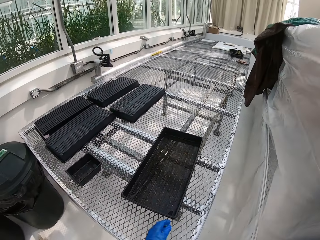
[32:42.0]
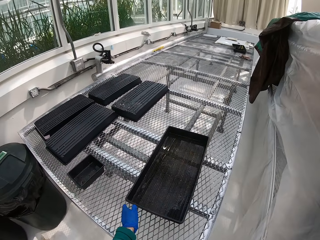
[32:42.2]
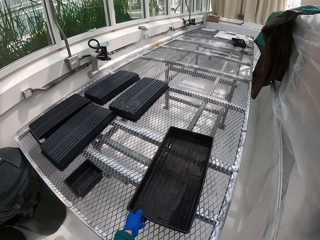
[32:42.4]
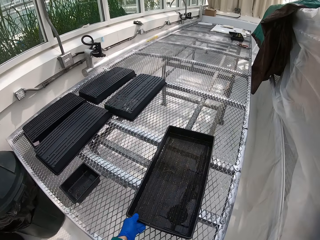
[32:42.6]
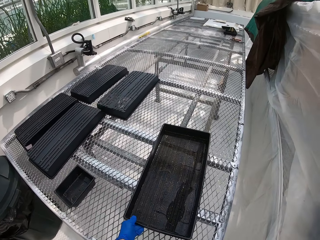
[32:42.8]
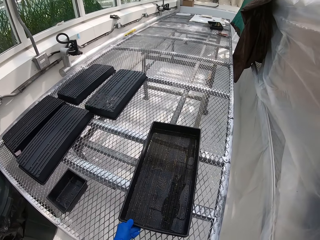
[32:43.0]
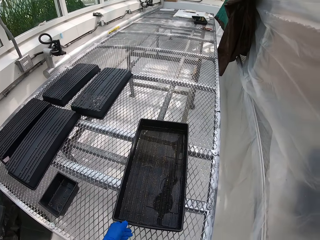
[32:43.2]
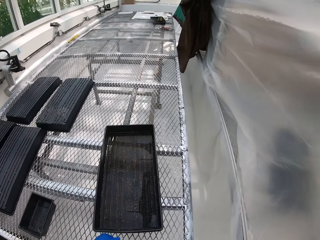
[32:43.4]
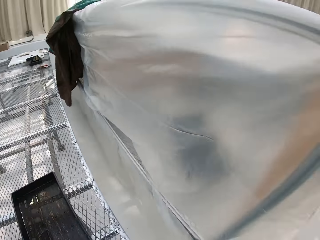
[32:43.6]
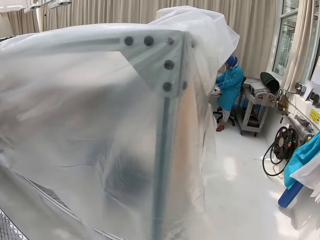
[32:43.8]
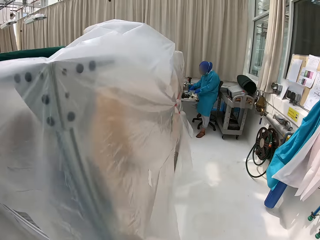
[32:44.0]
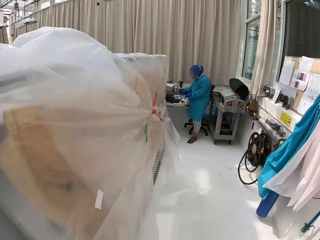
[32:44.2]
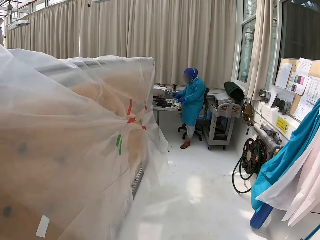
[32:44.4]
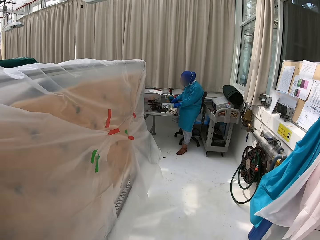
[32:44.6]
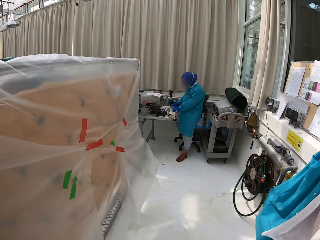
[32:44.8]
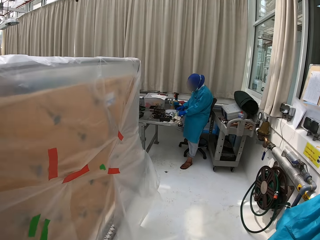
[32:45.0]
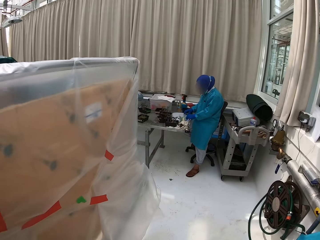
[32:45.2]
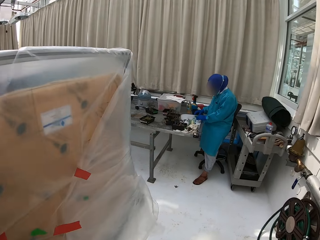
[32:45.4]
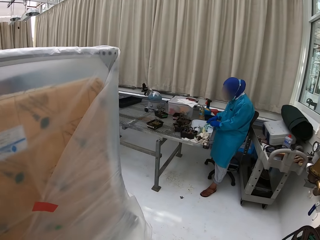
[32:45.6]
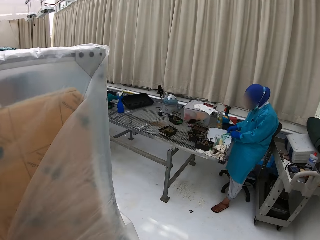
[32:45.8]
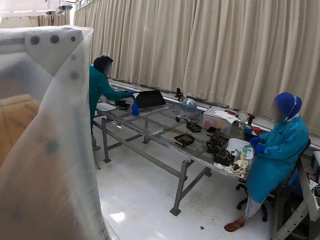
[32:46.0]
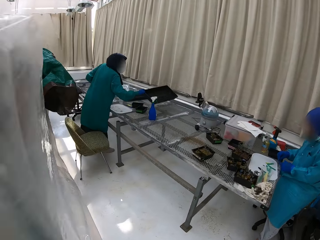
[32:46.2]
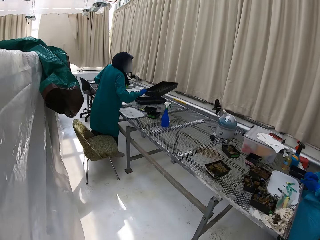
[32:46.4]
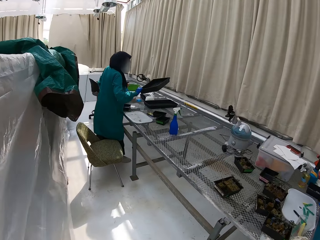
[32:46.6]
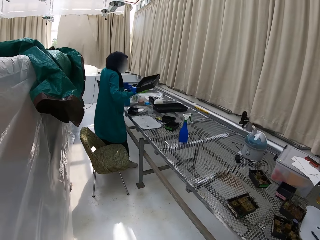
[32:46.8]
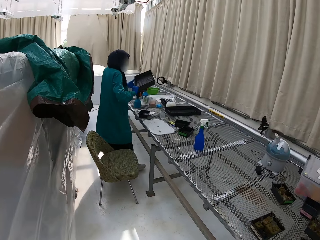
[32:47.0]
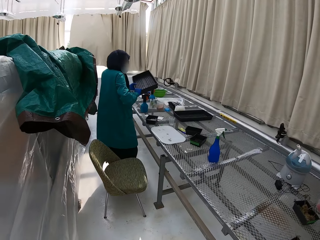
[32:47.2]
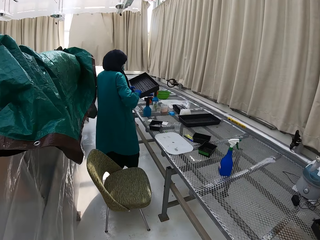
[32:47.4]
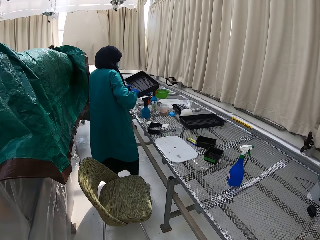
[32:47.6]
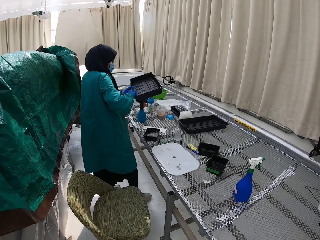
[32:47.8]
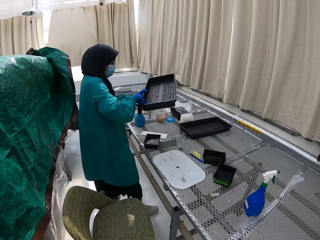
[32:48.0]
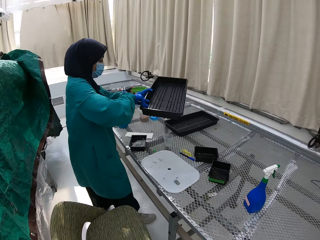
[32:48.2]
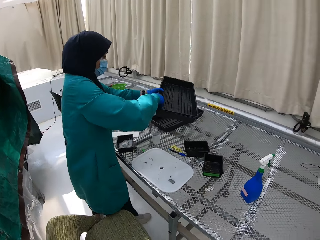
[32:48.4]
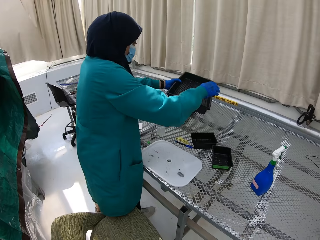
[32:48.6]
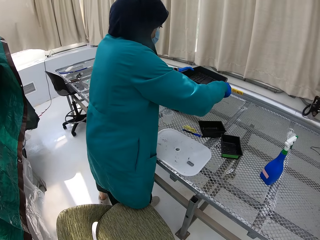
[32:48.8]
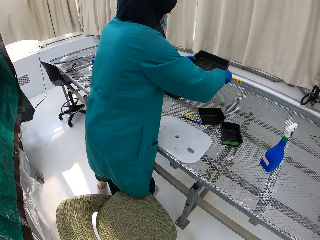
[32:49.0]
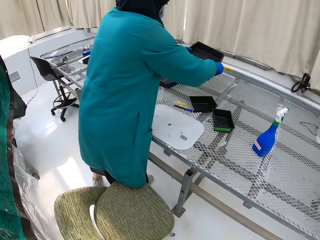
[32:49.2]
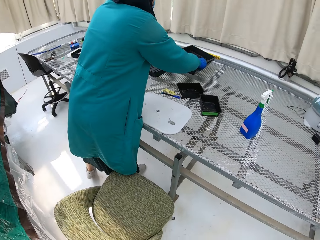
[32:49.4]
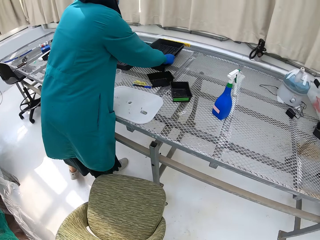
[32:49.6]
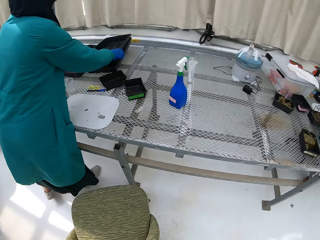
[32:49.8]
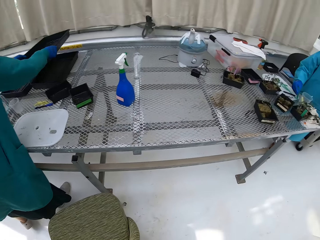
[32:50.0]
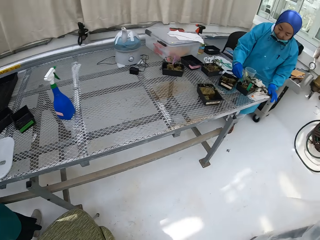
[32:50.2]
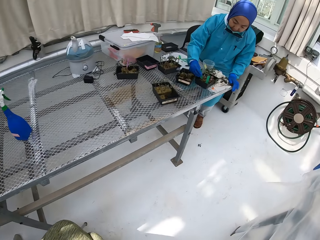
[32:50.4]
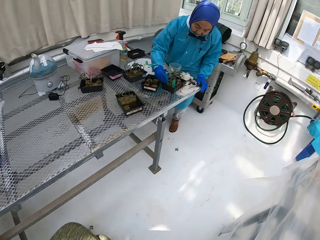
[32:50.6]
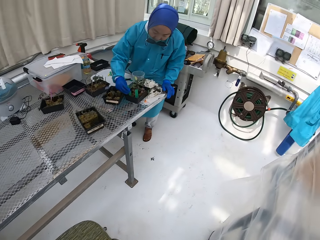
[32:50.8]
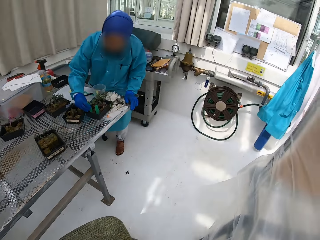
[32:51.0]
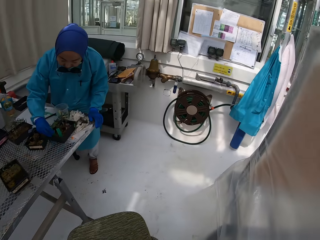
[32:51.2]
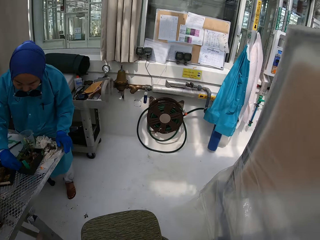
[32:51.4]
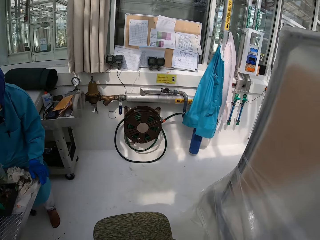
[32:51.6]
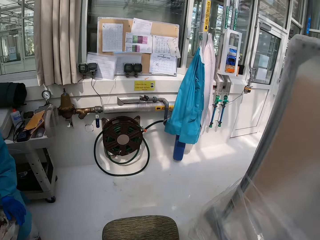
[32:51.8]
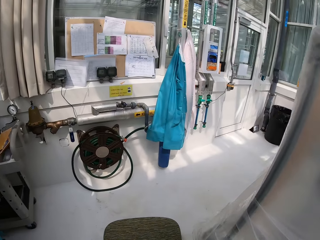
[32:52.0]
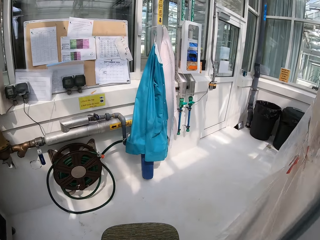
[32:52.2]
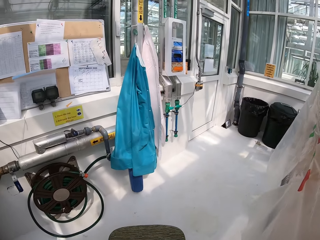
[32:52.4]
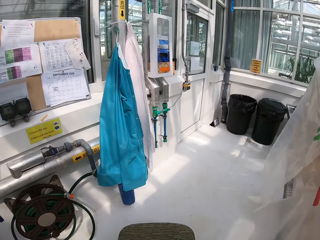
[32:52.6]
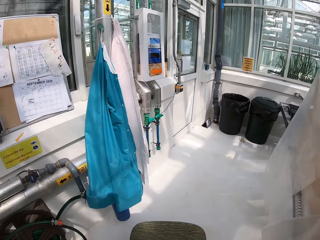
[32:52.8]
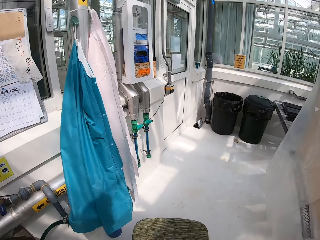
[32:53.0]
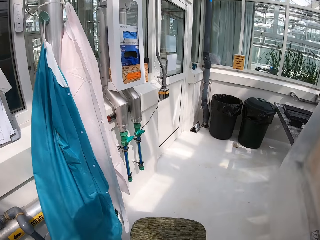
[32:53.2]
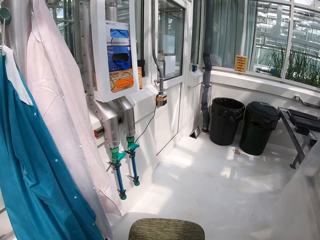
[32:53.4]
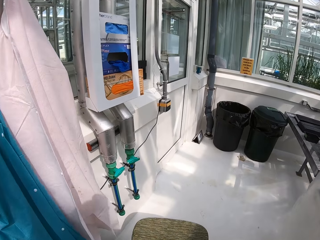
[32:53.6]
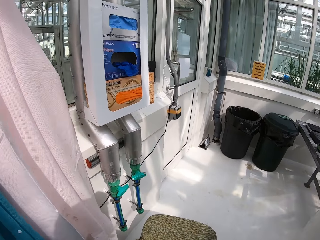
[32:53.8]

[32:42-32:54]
The camera wearer walks in the lab. A person picks a specimen. Another person arranges trays. The camera wearer carries a chair. They pick the chair and walk in the lab with the chair.

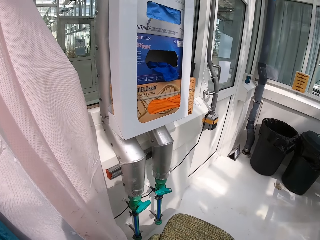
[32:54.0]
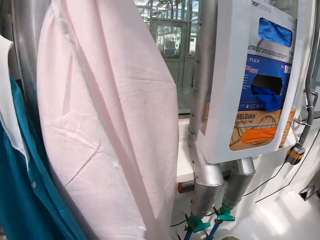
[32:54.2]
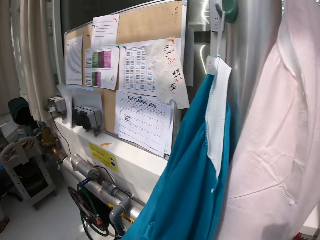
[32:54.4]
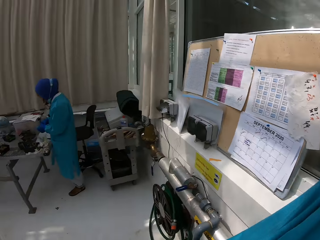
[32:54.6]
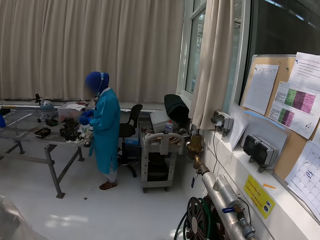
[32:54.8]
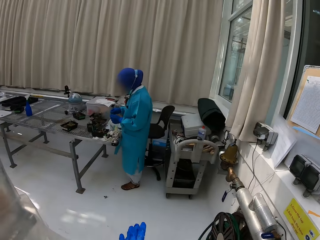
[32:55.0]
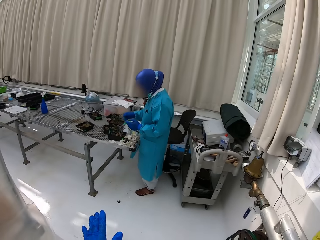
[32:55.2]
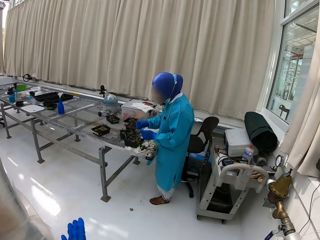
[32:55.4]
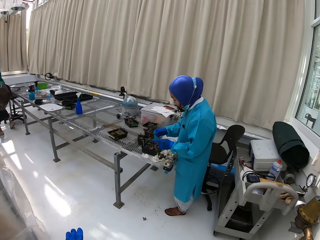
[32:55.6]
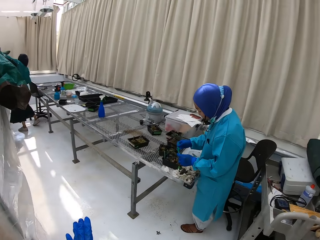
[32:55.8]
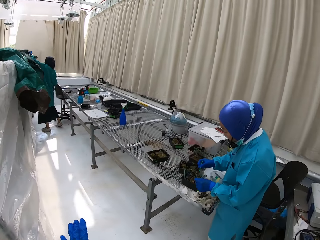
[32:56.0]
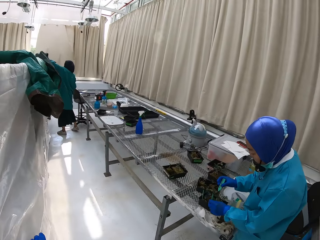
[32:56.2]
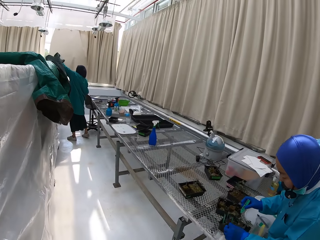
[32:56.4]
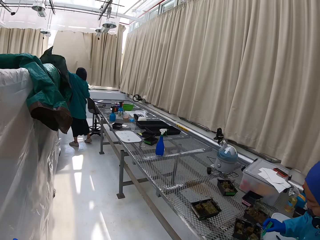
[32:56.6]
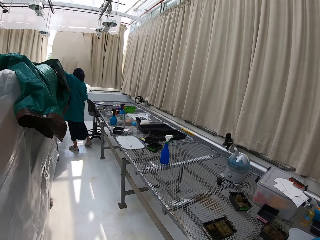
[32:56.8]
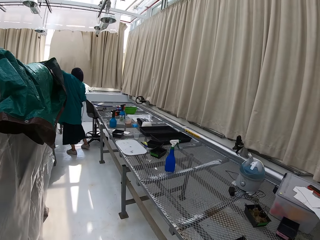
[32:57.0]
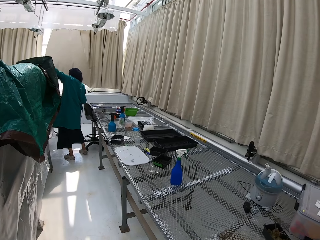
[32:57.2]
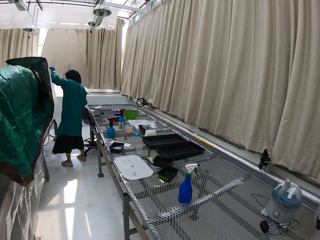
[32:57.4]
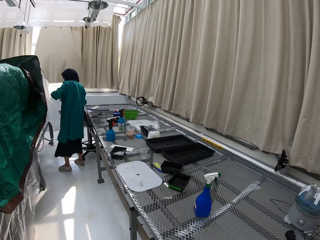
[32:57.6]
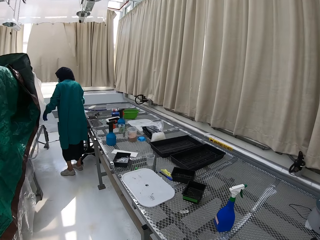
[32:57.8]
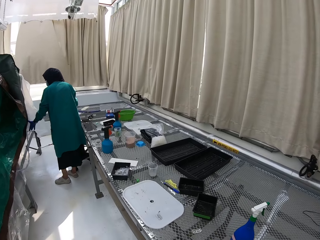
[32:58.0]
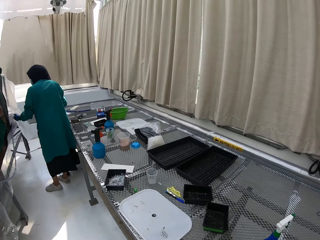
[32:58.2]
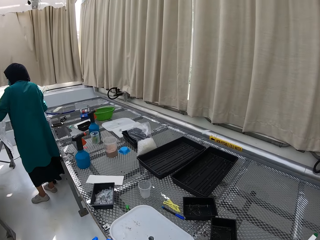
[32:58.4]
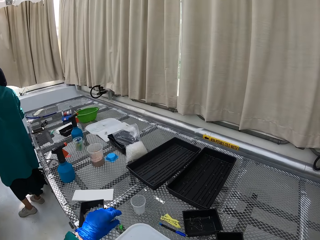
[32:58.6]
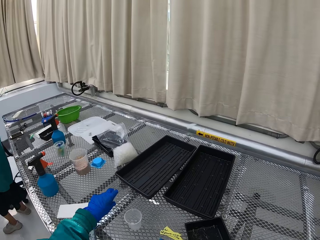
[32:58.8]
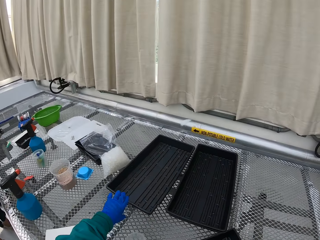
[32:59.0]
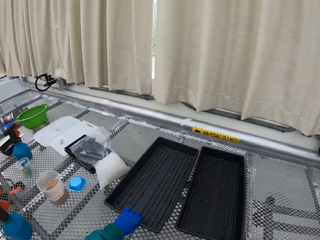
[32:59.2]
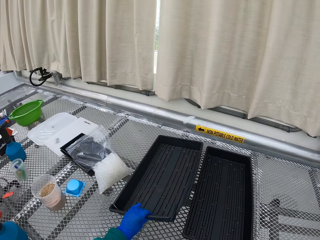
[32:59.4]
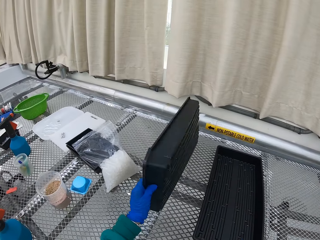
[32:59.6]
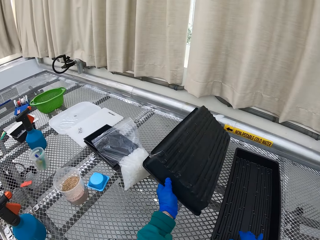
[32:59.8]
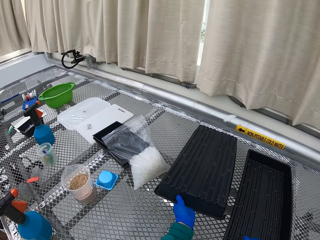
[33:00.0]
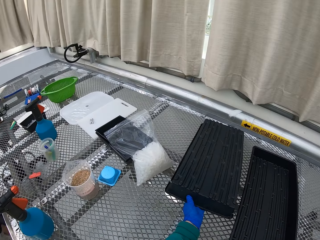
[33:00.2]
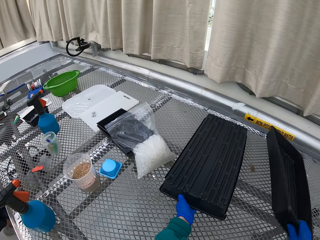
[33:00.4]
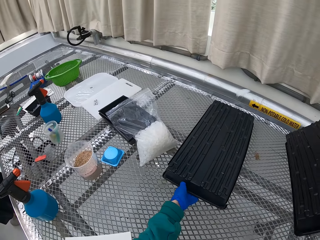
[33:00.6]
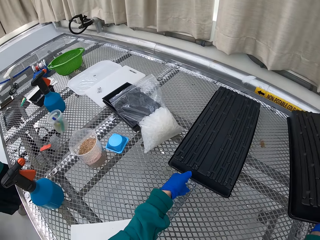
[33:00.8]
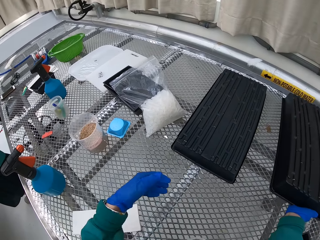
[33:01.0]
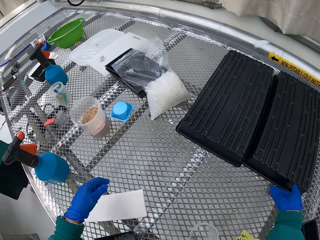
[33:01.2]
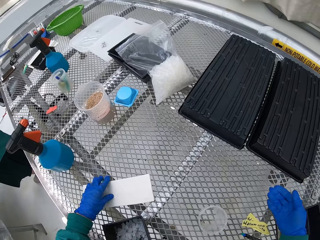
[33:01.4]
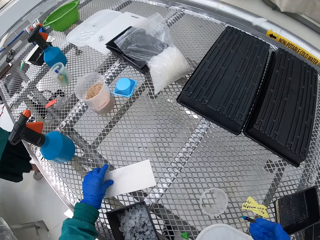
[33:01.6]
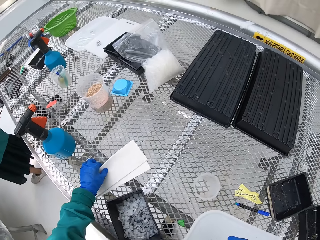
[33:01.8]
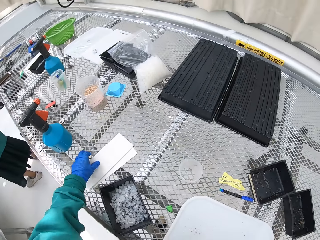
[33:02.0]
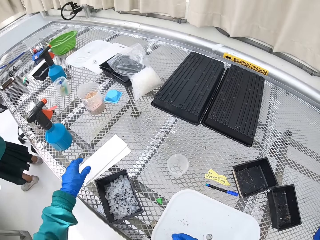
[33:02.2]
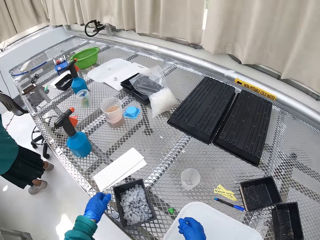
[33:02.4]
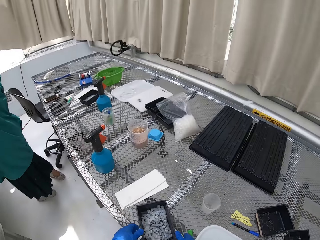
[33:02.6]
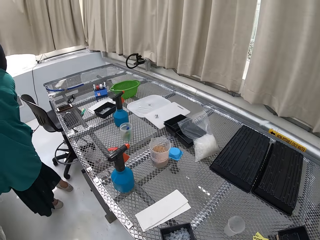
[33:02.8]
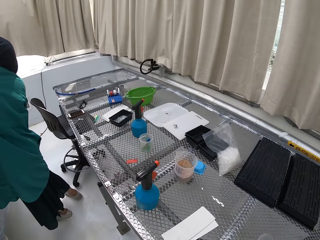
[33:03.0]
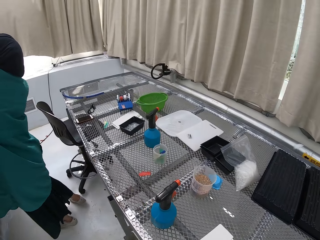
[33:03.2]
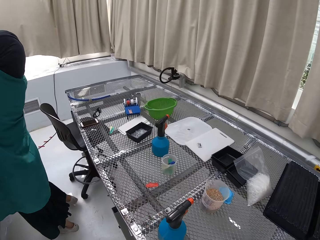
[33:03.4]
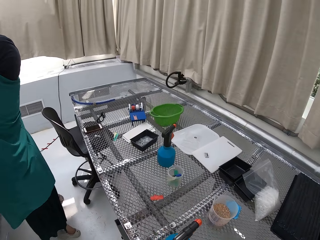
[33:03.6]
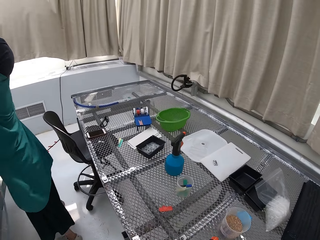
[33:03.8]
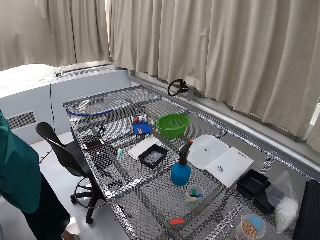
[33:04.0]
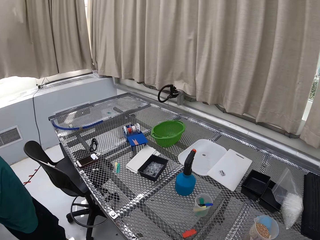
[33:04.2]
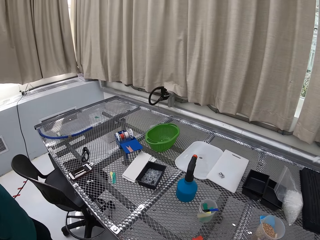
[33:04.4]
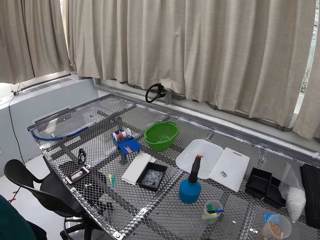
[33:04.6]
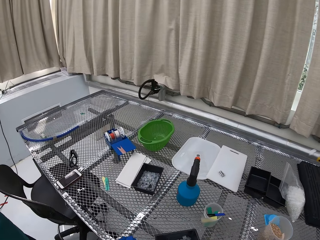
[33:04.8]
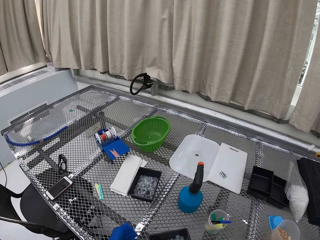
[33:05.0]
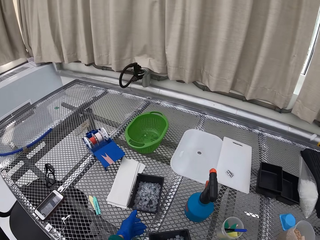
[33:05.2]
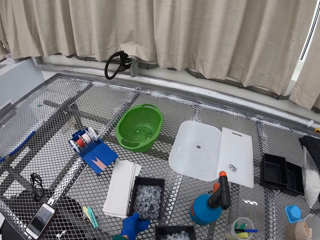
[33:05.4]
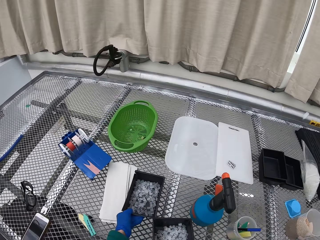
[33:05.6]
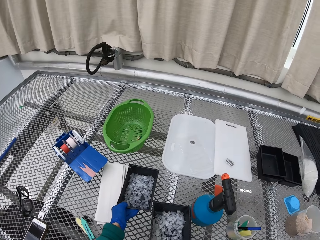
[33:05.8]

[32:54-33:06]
A person arranges a specimen. The camera wearer moves around. Another person lifts a covering. The camera wearer flips a tray on the stand. They arrange containers, touch a paper on the stand and walk in the lab.
